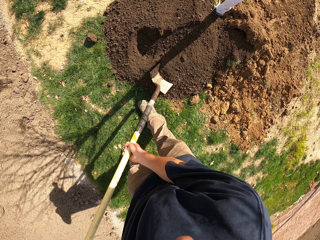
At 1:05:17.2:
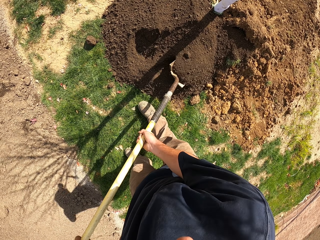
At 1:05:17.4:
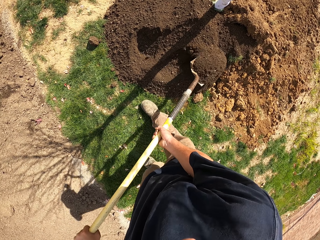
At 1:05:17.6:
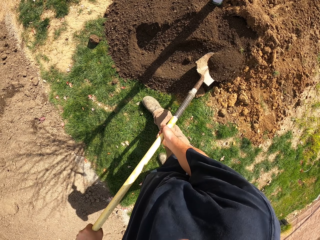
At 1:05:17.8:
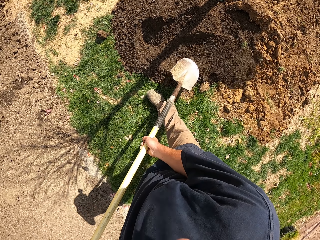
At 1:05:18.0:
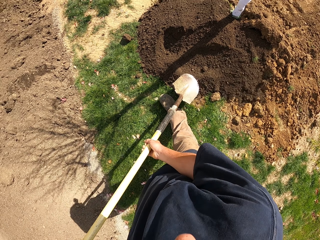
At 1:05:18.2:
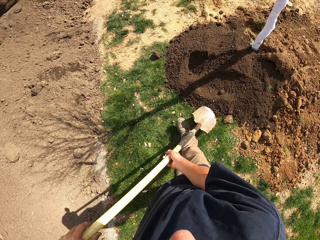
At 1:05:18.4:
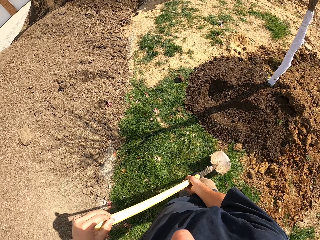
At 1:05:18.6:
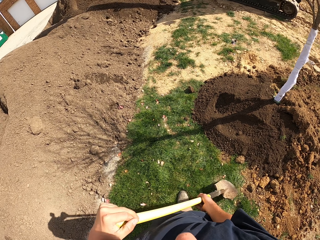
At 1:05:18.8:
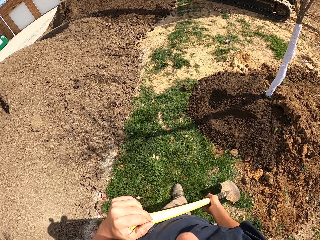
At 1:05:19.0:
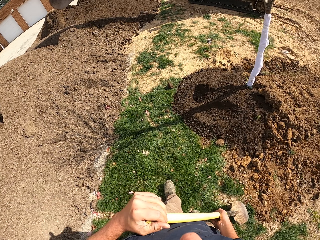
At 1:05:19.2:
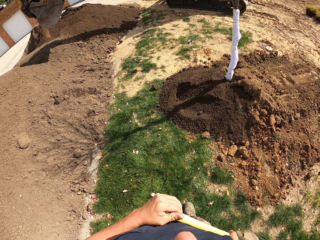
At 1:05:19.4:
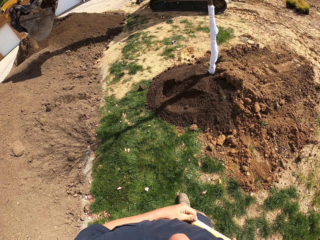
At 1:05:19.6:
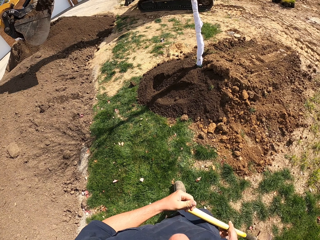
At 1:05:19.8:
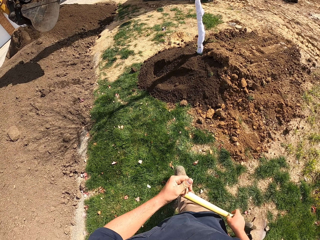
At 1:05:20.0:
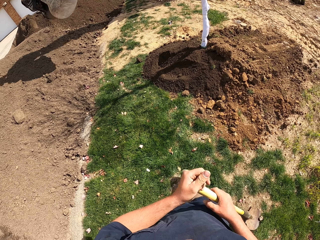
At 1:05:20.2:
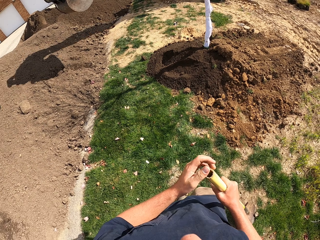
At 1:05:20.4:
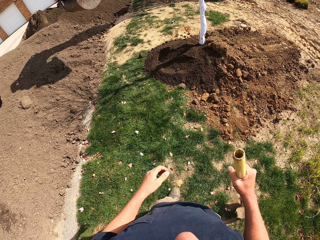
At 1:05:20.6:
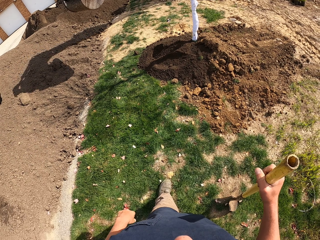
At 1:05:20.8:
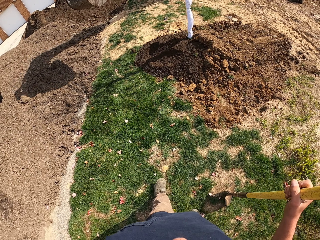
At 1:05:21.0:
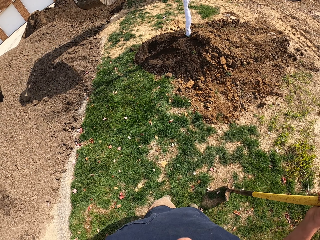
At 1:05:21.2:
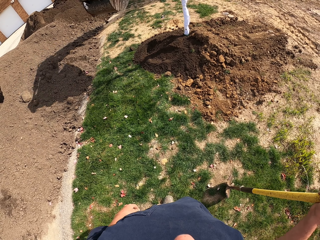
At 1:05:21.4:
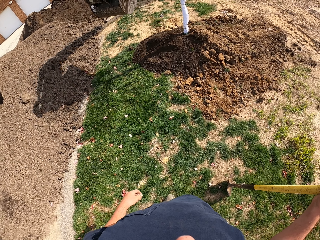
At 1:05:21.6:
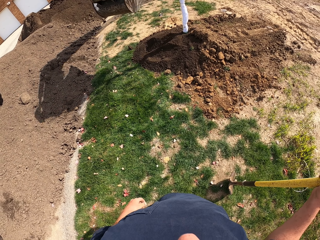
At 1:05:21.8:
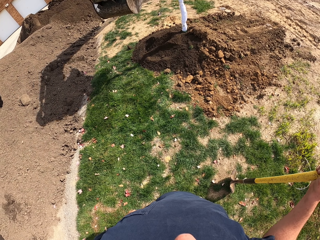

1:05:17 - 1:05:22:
The camera wearer scoops soil with the spade. They throw soil on the ground. They walk backward. They put the spade on the ground and pick up the spade. They put the spade on the ground. They hold the spade handle with the right hand. They stop.
